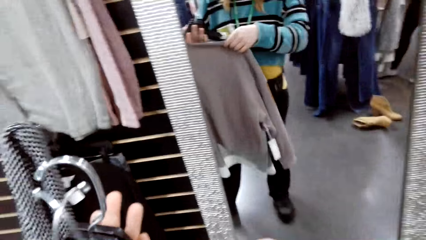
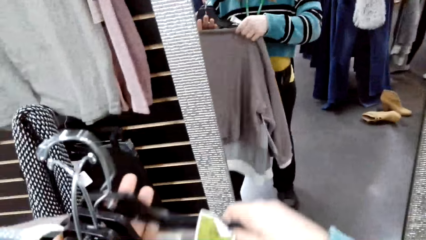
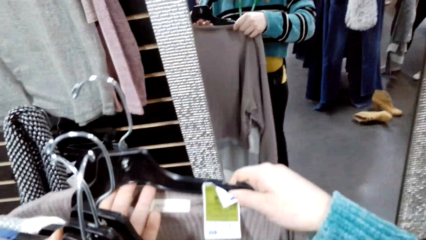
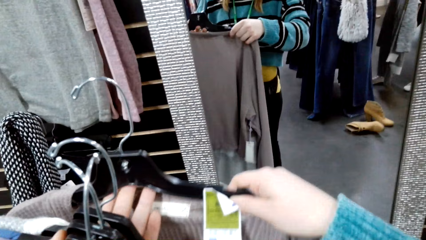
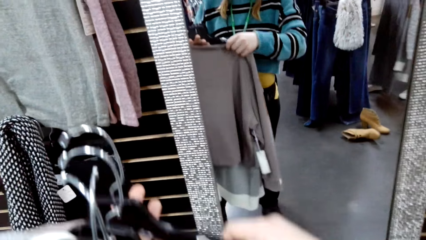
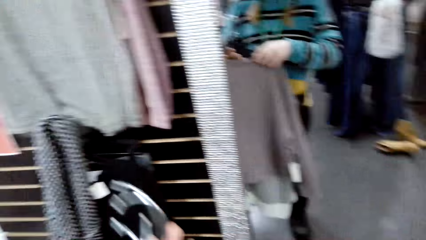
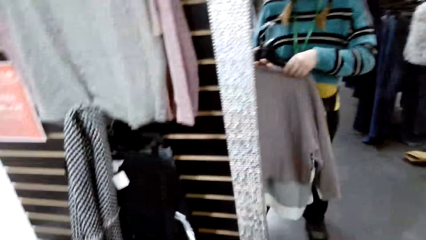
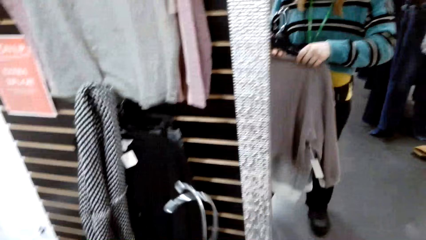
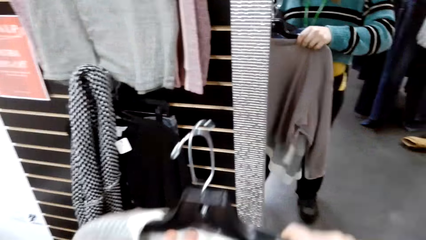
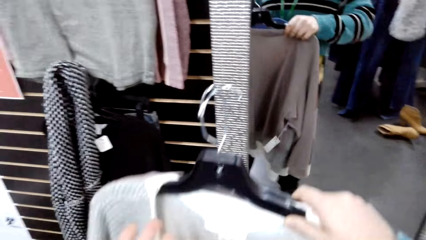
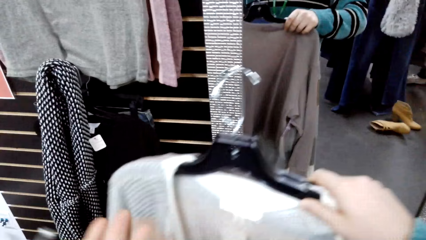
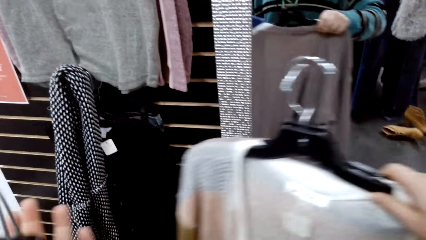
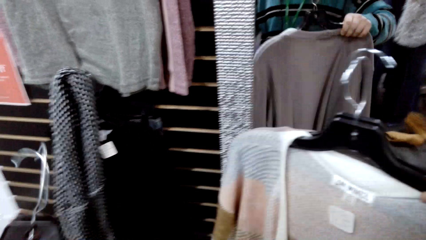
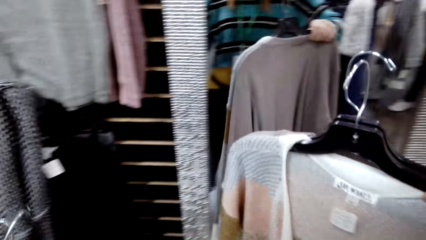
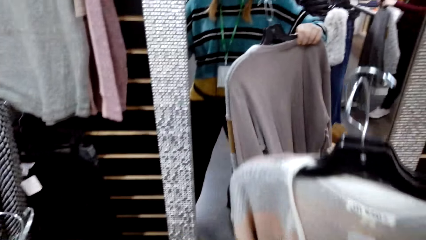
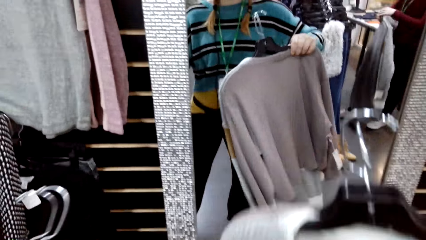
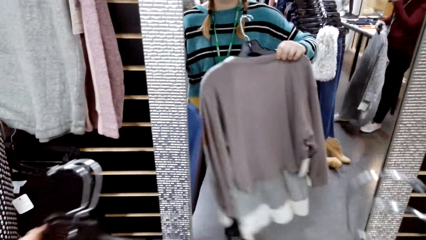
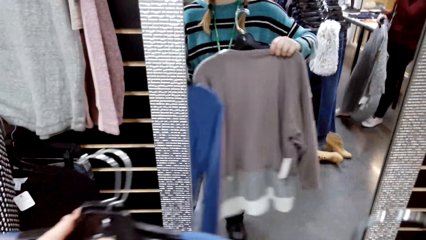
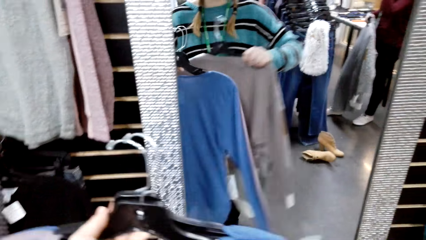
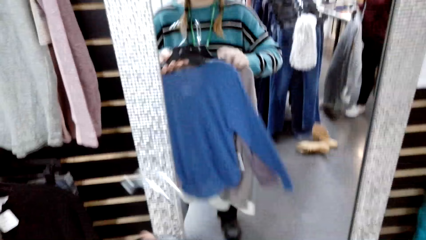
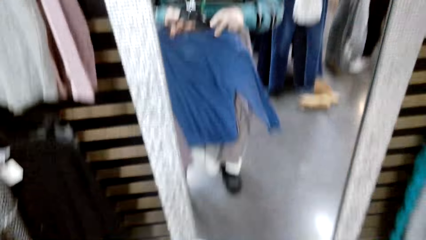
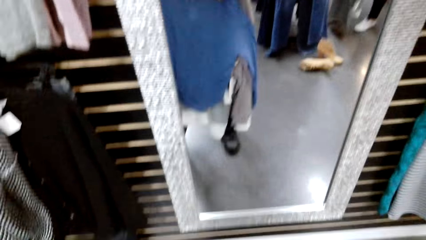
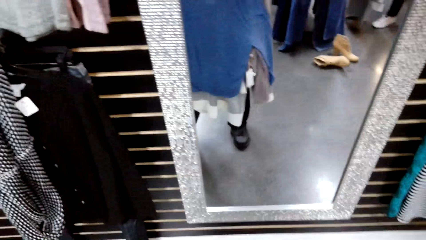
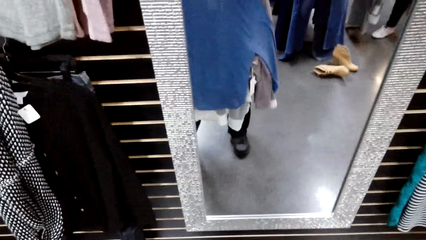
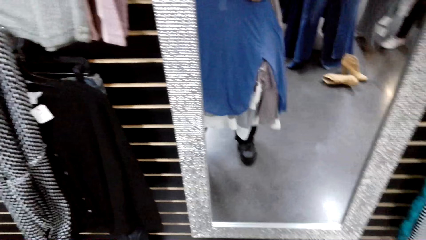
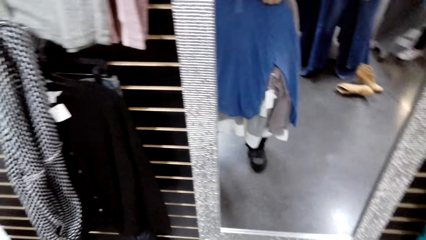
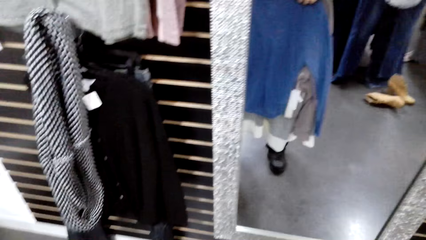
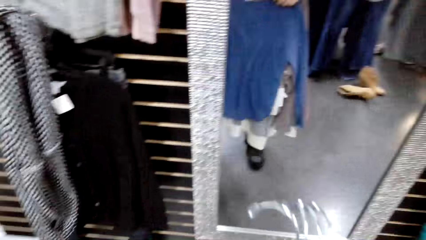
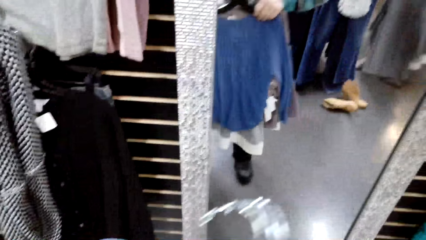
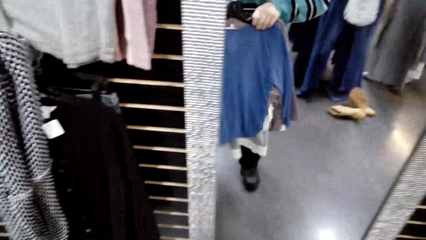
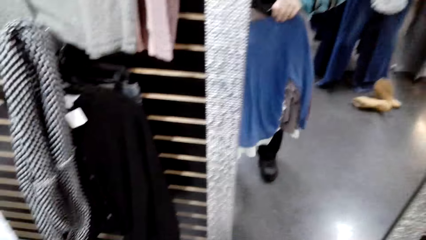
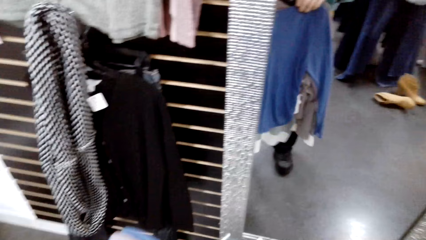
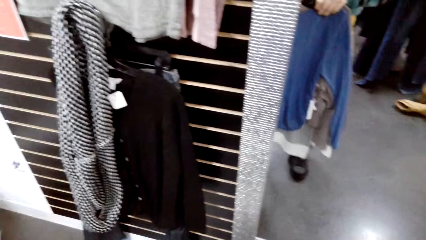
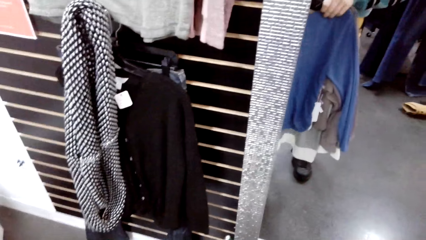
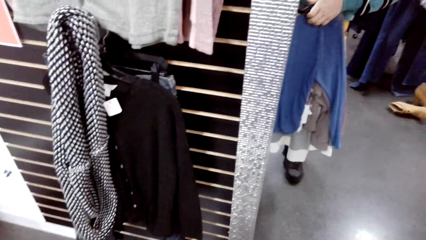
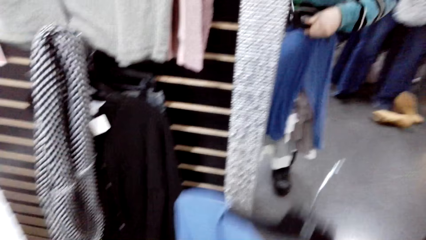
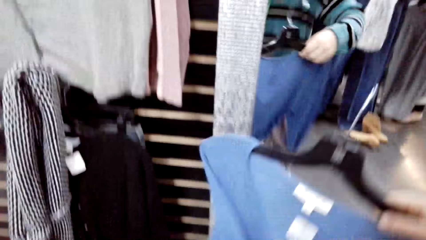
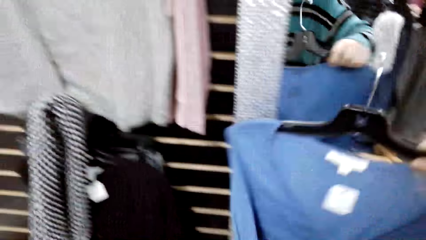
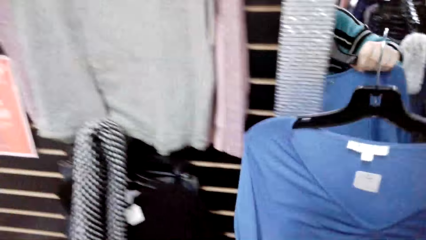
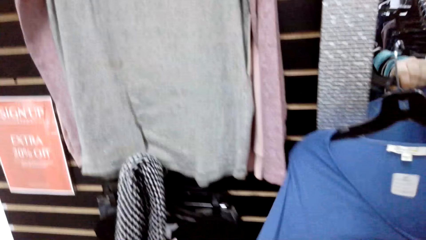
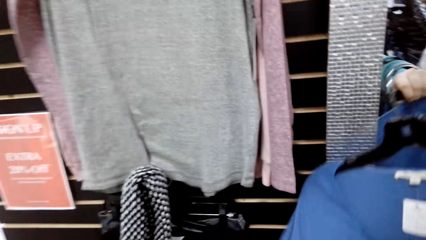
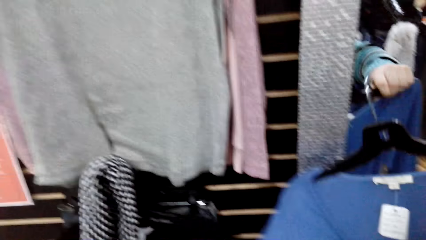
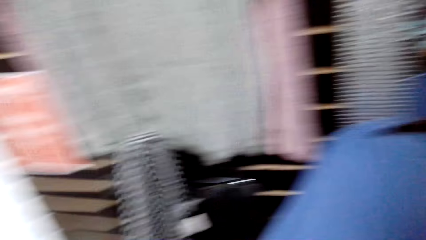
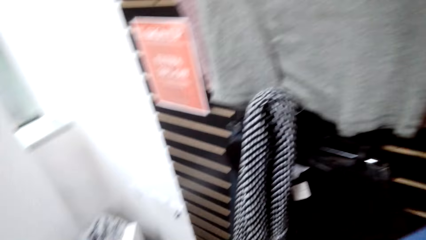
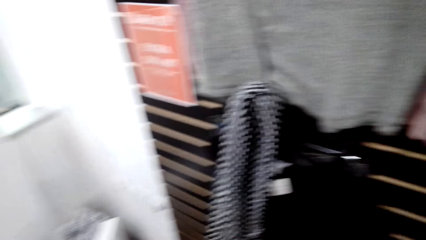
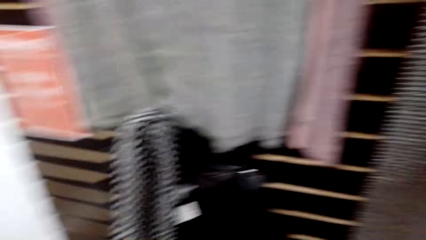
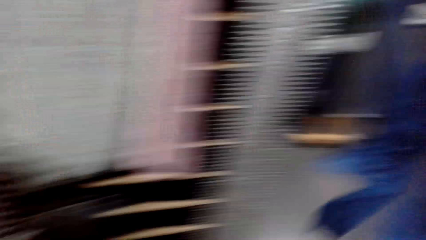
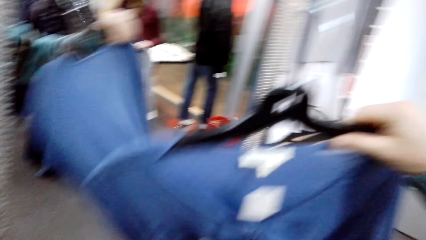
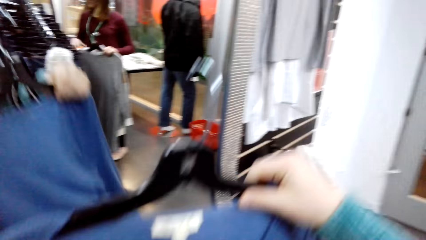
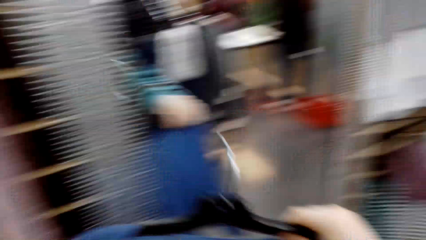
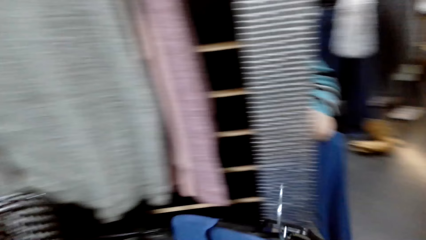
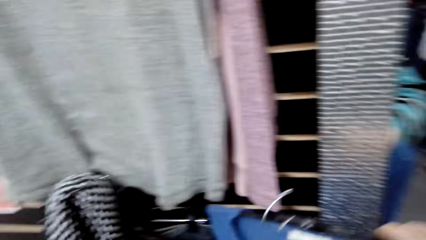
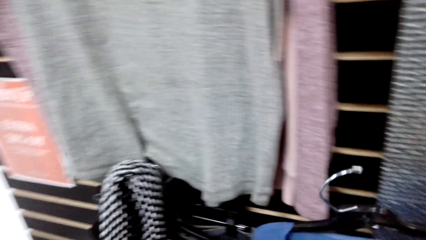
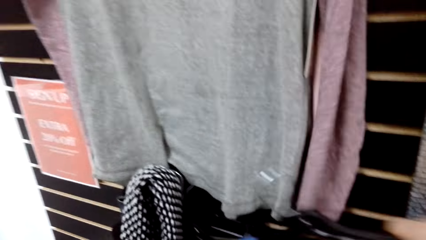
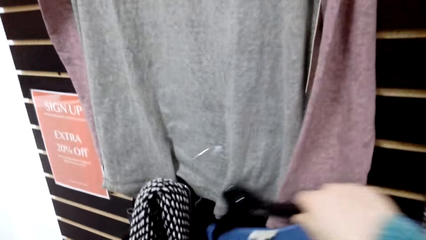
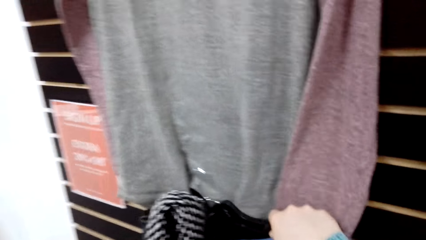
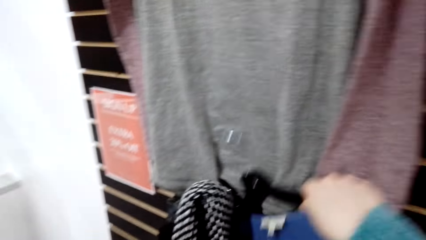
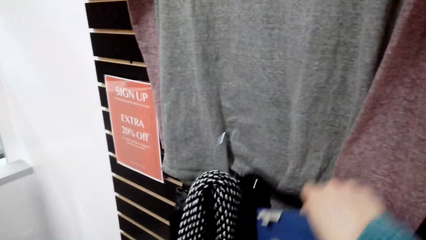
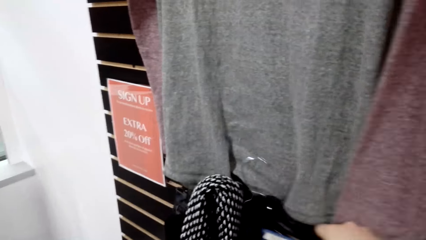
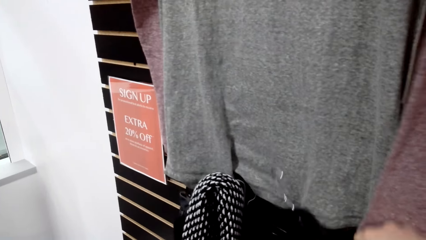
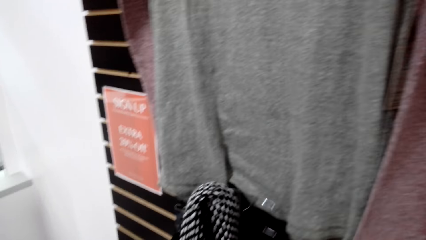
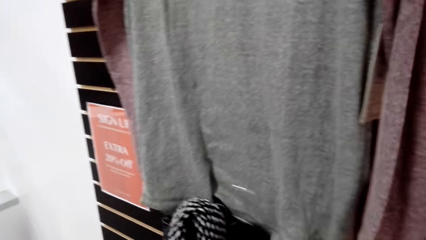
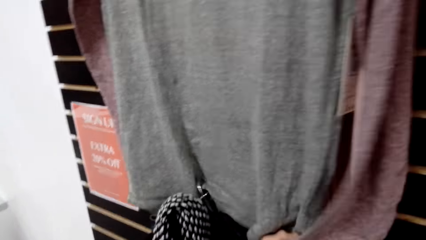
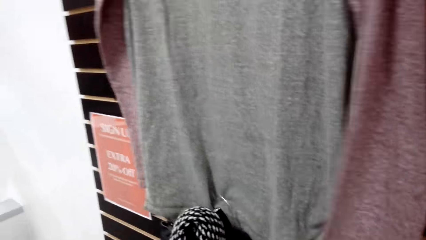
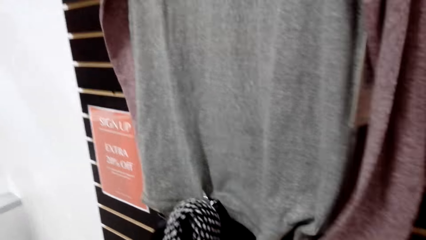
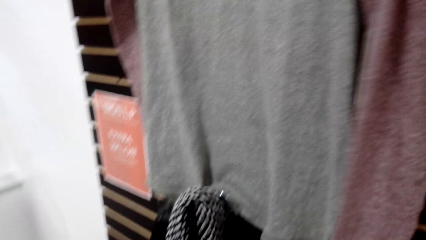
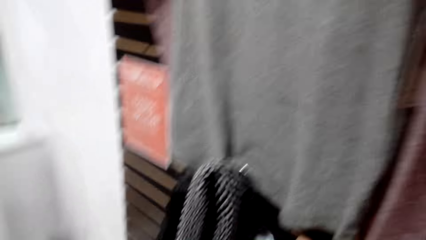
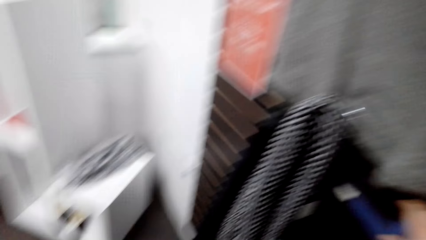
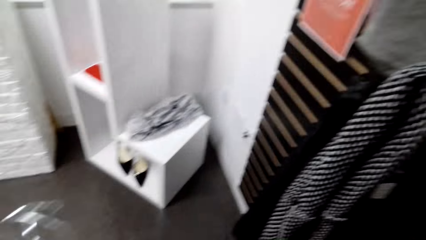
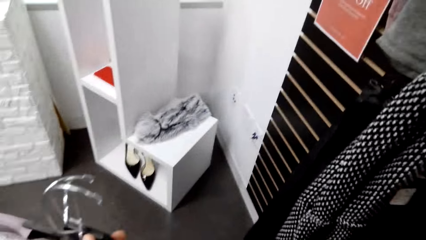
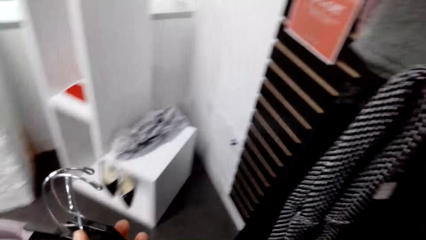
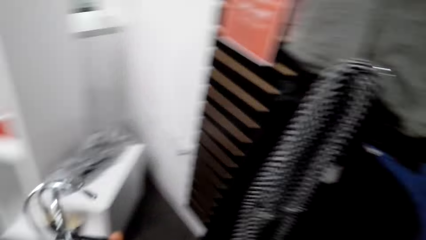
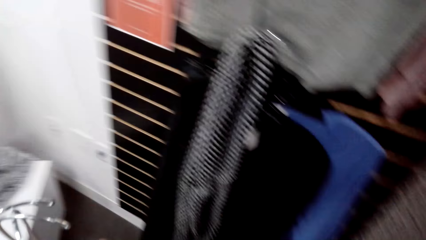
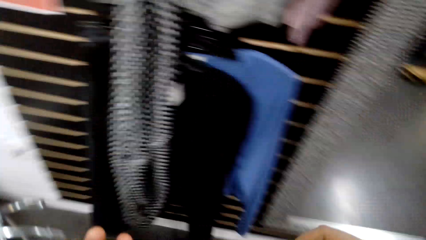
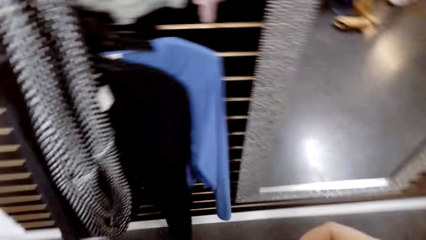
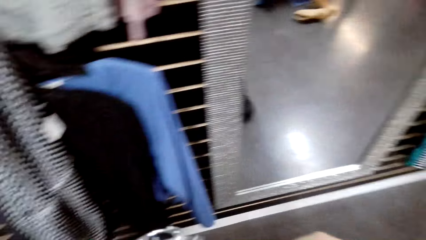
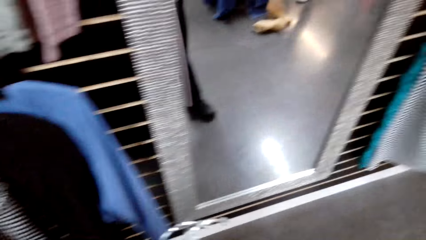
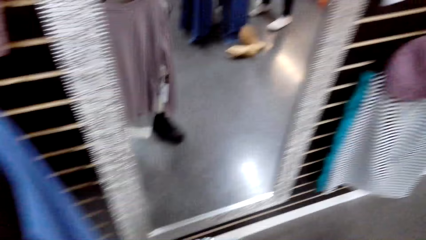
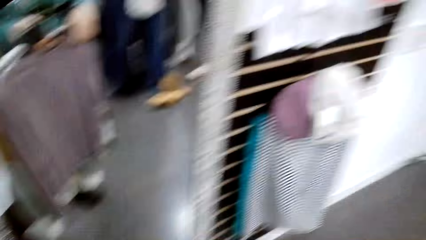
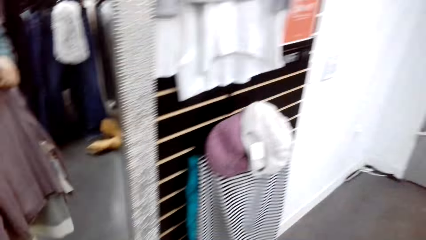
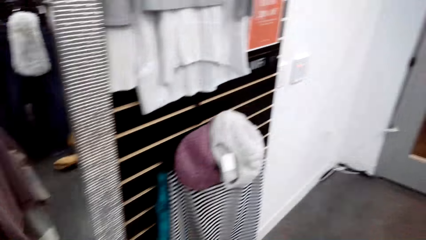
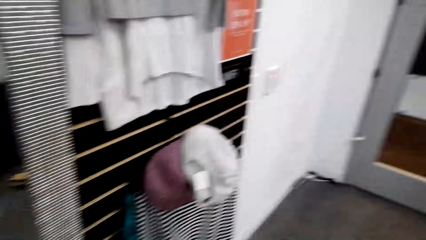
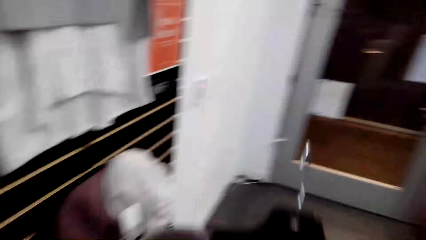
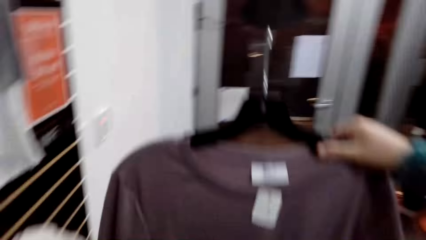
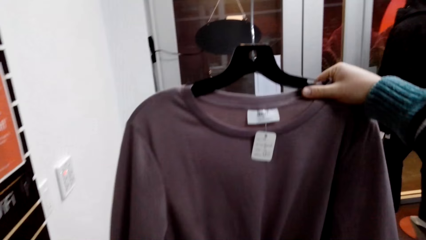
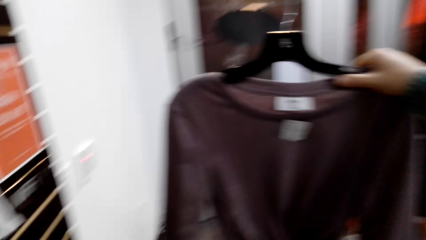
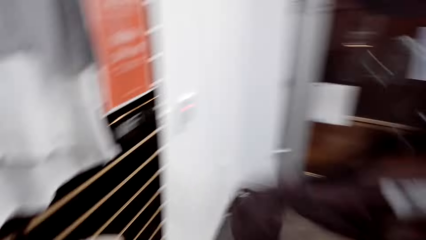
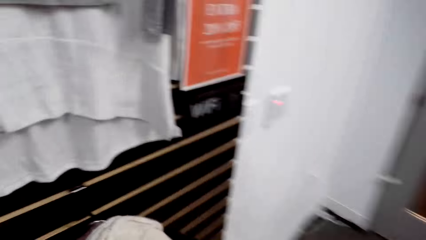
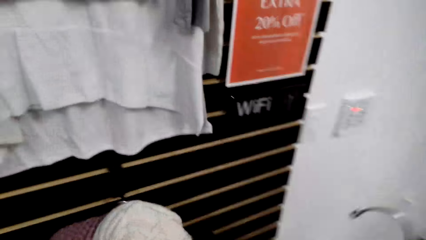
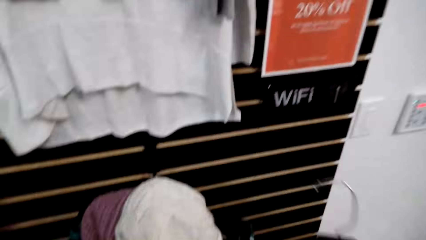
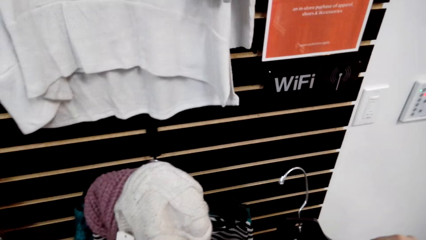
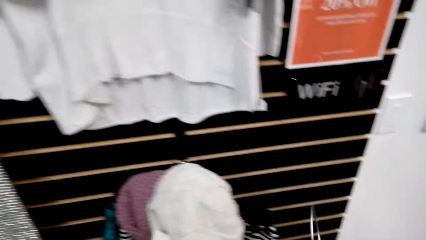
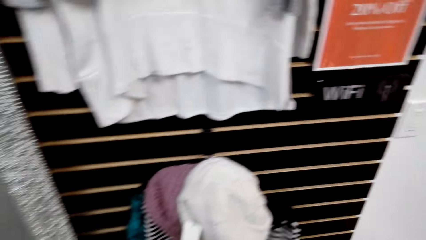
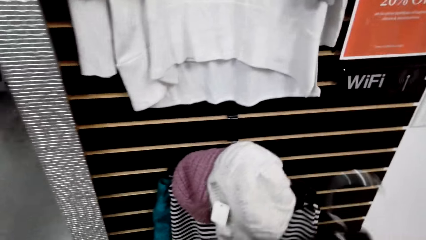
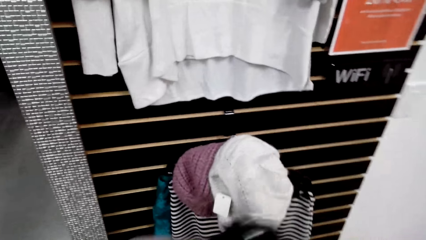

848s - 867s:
The camera wearer checks the sweatshirt. They put the sweatshirt on the clothes rack. They walk around the store. They check the sweatshirt.
